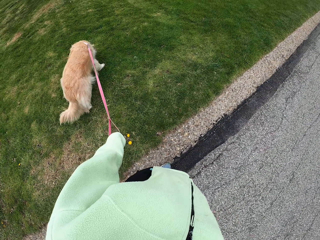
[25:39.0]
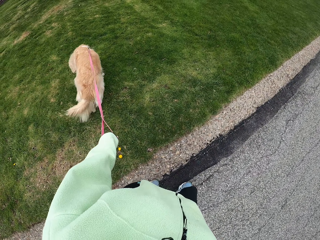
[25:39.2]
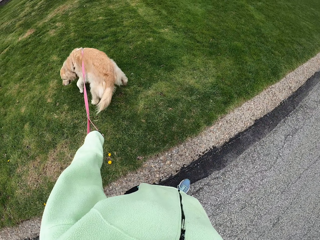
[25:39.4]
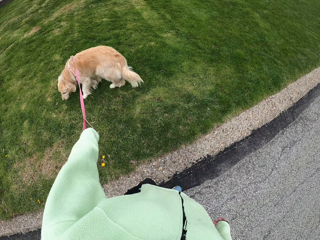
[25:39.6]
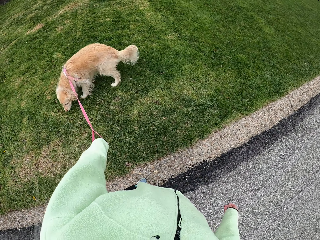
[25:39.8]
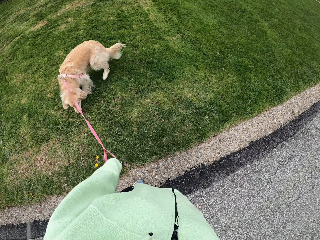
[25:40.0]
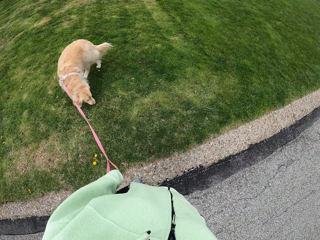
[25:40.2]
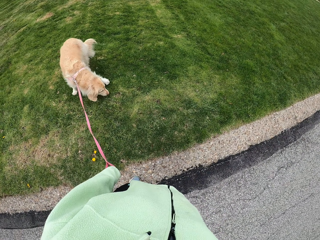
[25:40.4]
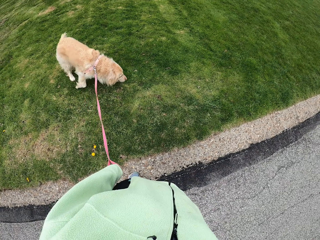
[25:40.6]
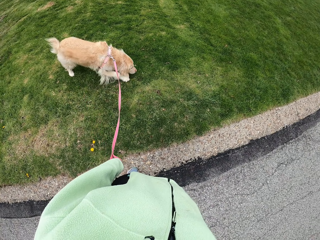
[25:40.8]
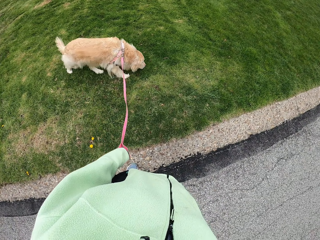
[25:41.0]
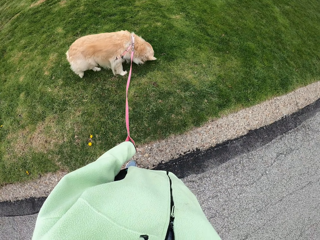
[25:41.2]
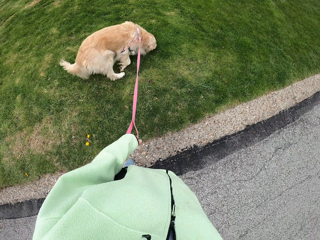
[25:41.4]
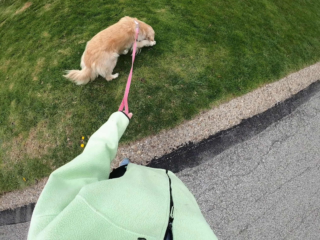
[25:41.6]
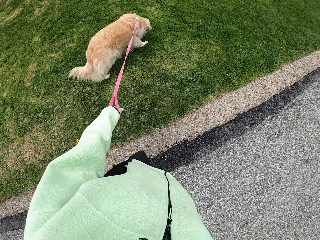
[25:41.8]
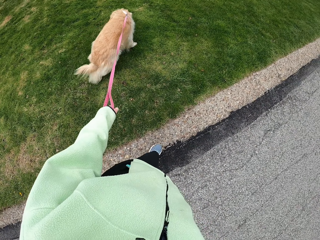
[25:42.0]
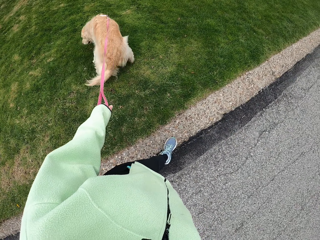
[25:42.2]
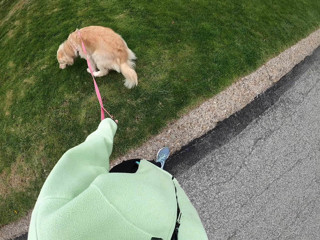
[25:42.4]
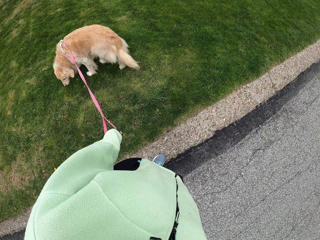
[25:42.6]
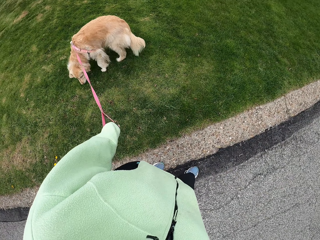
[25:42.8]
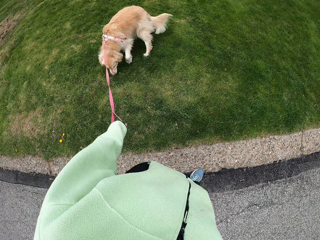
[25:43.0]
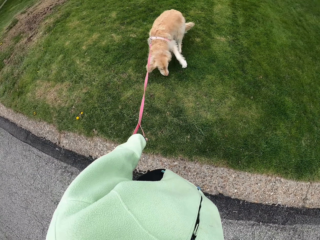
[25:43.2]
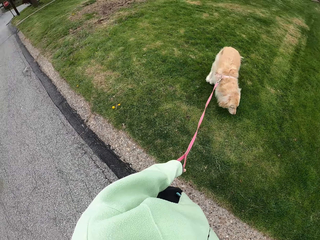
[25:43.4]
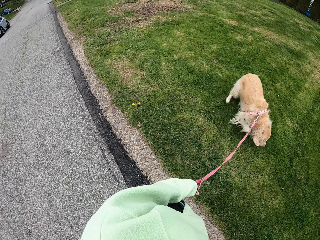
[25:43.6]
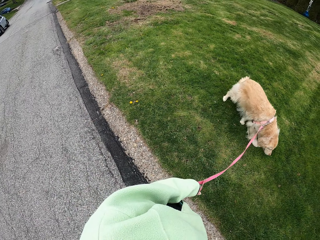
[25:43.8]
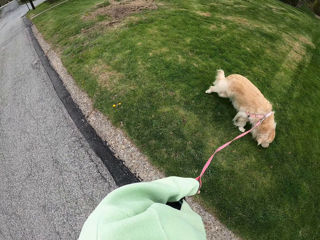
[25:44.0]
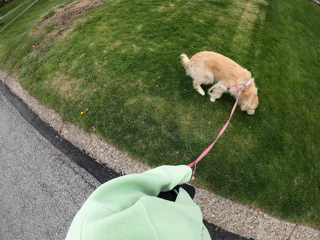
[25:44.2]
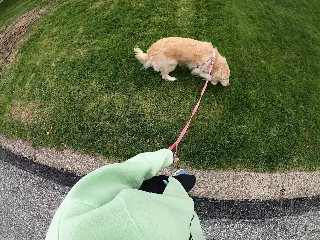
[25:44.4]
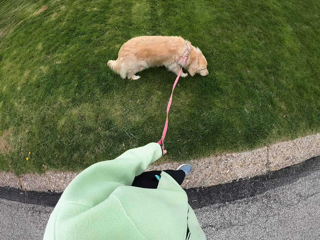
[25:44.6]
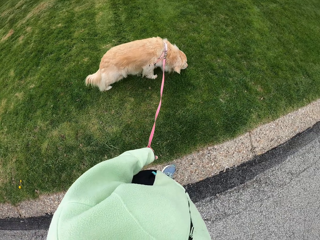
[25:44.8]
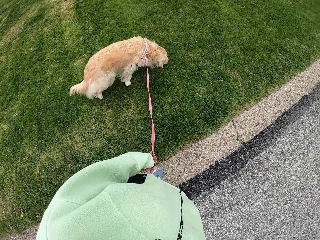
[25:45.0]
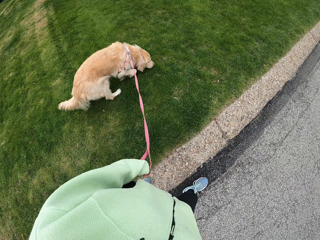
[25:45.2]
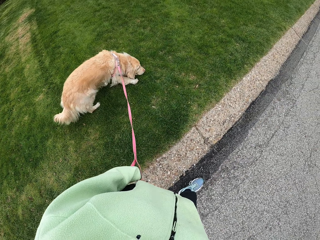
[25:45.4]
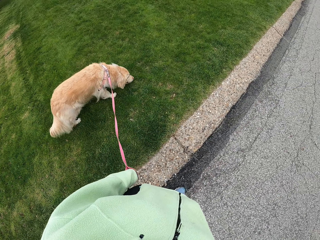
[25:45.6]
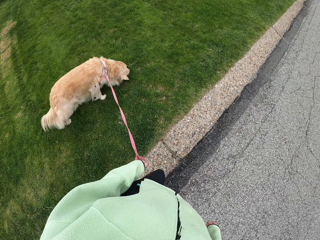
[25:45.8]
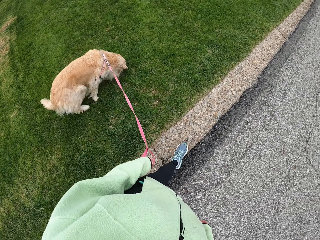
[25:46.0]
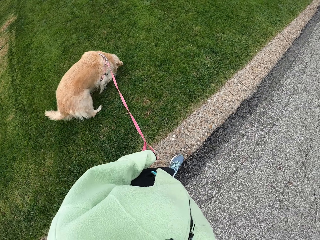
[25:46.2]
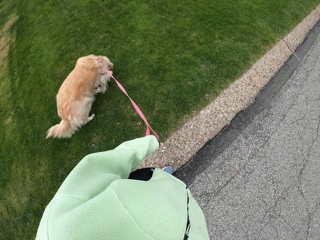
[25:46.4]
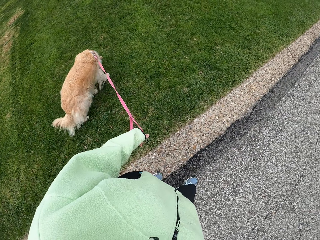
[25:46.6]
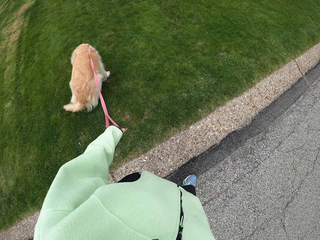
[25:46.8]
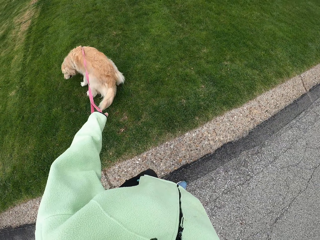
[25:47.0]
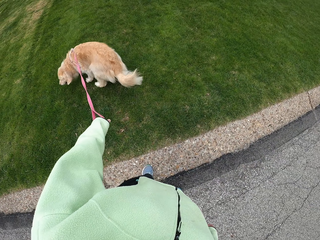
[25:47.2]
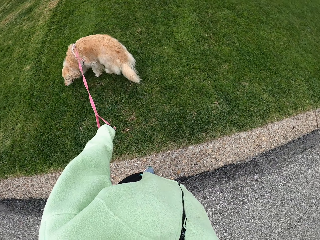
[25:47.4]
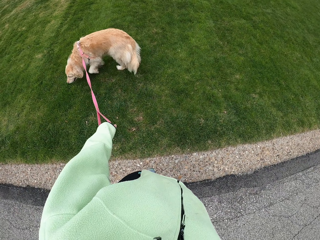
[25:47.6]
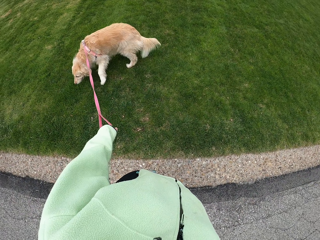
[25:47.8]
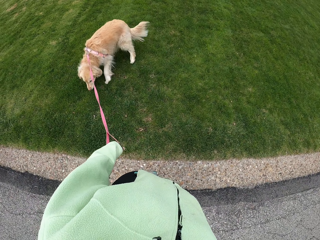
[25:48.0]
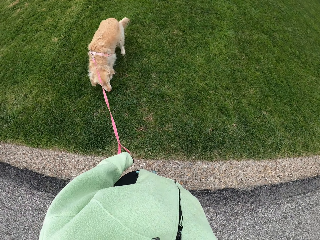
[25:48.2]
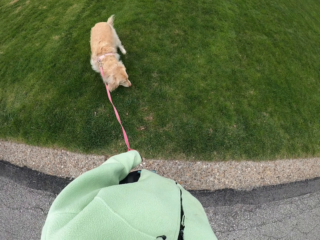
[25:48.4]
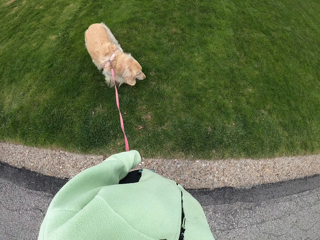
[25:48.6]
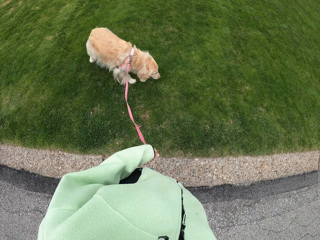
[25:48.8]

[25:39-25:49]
The camera wearer stops and looks at the dog. They walk on the tarmac with the dog. They stop and watch the dog.

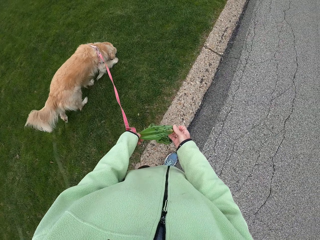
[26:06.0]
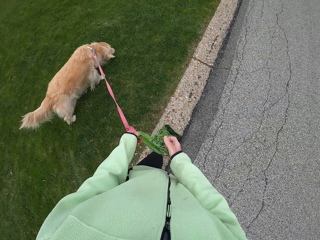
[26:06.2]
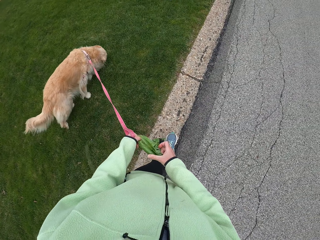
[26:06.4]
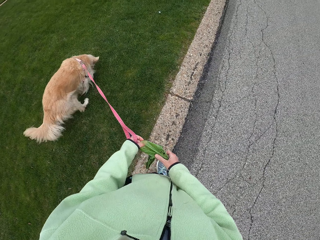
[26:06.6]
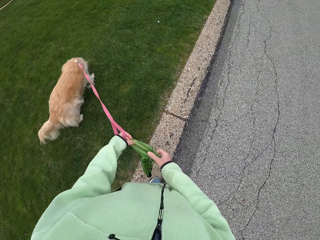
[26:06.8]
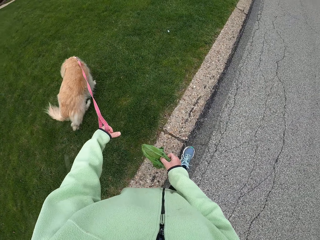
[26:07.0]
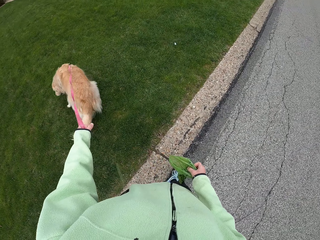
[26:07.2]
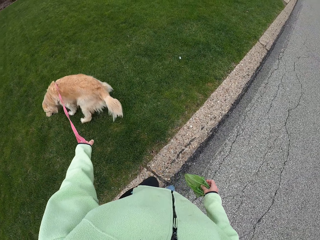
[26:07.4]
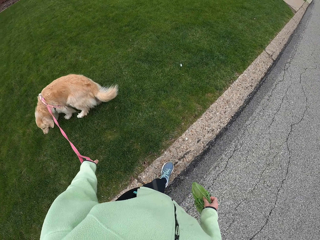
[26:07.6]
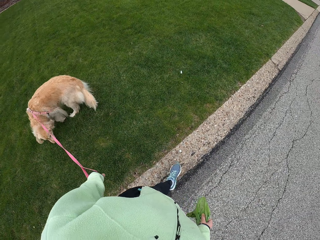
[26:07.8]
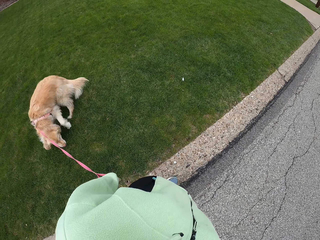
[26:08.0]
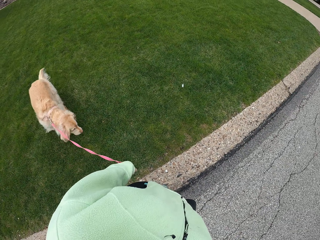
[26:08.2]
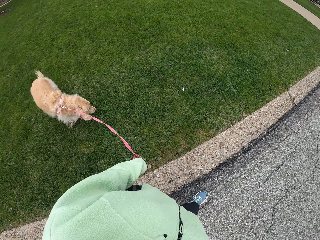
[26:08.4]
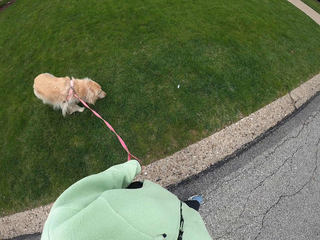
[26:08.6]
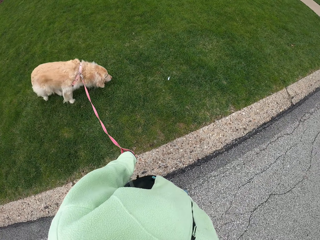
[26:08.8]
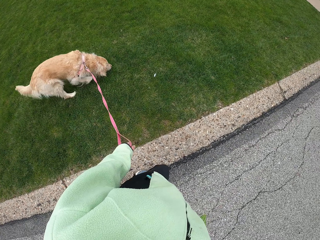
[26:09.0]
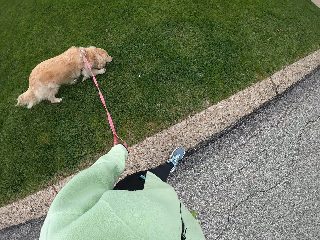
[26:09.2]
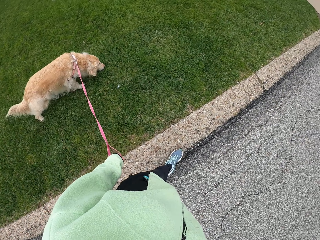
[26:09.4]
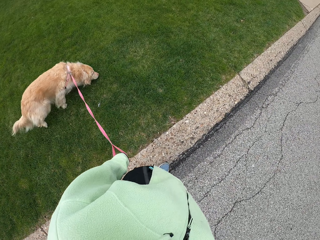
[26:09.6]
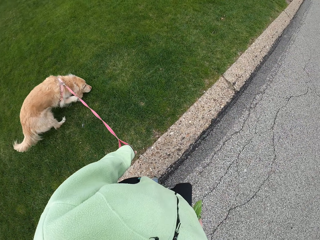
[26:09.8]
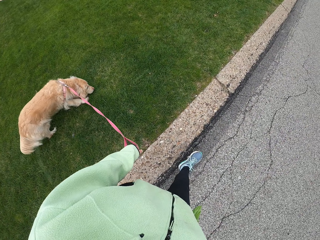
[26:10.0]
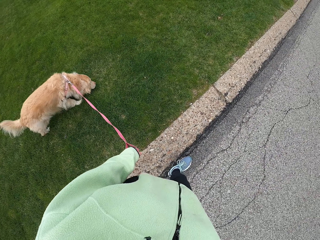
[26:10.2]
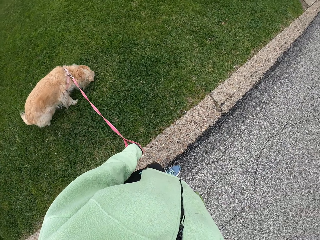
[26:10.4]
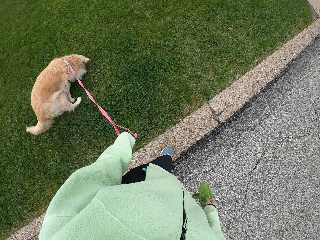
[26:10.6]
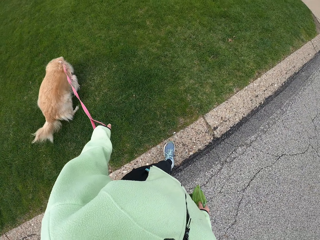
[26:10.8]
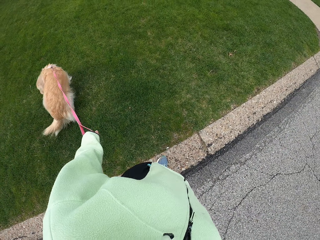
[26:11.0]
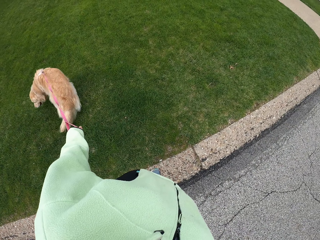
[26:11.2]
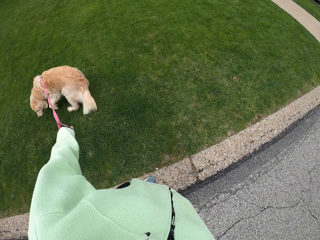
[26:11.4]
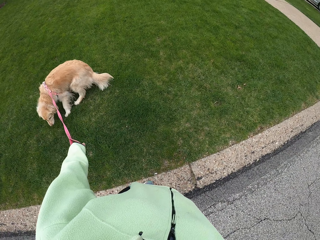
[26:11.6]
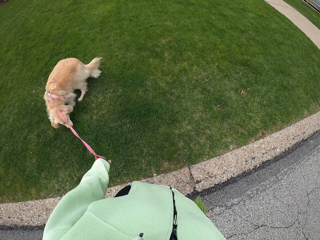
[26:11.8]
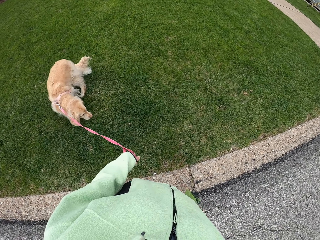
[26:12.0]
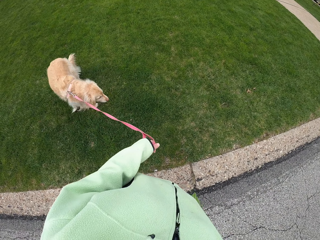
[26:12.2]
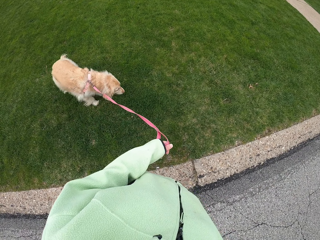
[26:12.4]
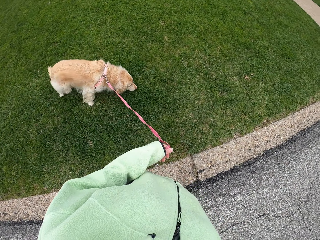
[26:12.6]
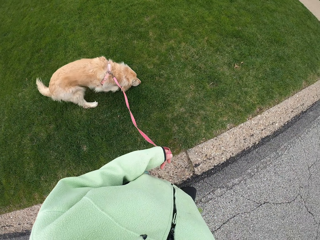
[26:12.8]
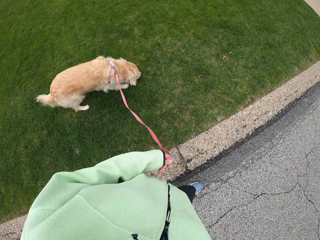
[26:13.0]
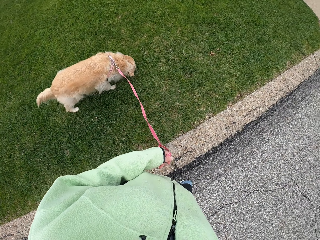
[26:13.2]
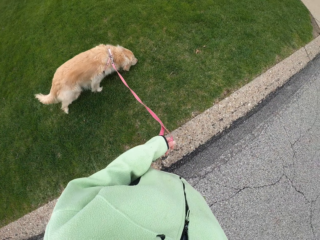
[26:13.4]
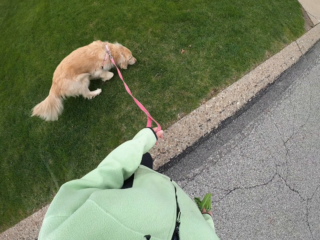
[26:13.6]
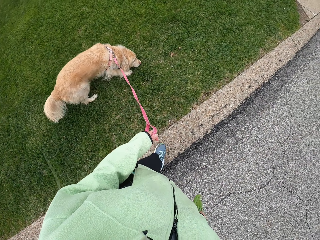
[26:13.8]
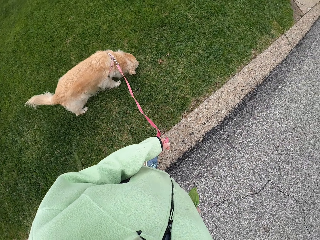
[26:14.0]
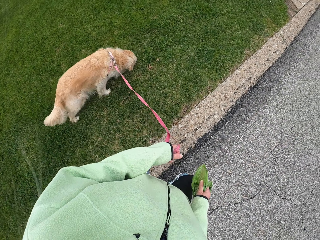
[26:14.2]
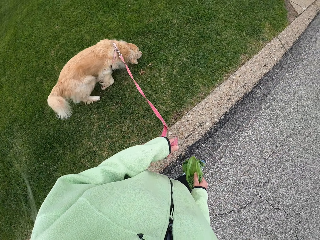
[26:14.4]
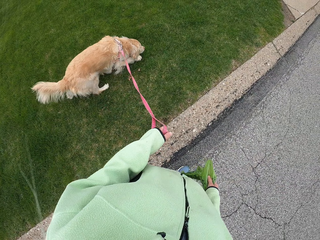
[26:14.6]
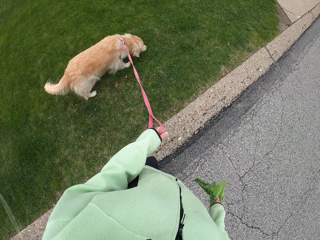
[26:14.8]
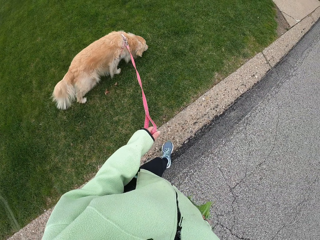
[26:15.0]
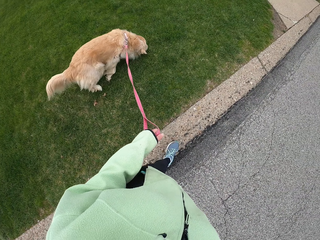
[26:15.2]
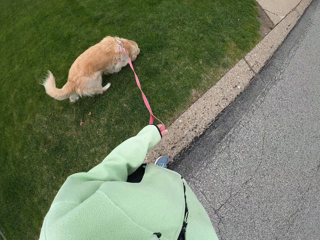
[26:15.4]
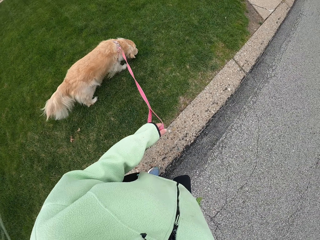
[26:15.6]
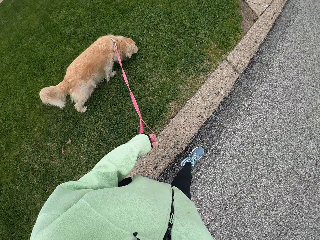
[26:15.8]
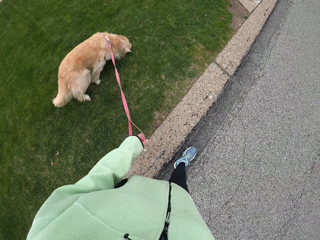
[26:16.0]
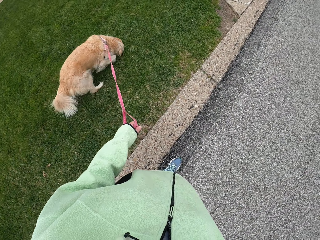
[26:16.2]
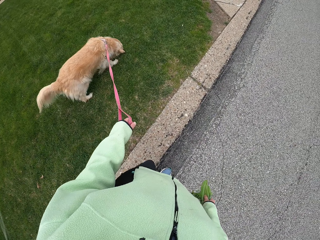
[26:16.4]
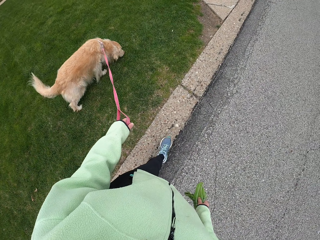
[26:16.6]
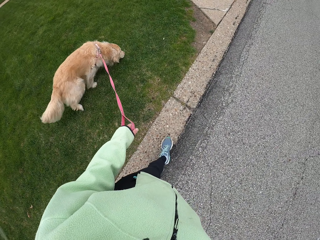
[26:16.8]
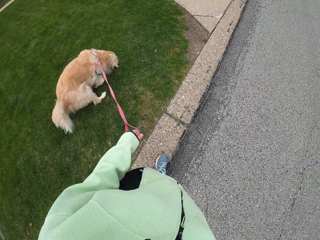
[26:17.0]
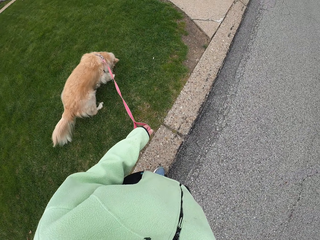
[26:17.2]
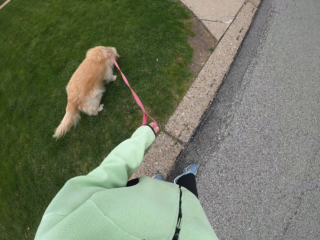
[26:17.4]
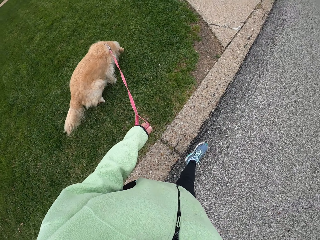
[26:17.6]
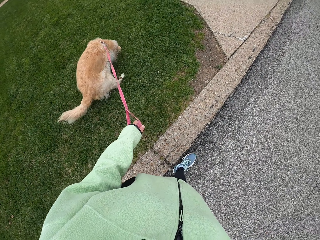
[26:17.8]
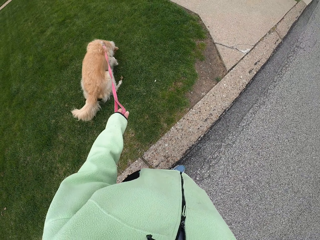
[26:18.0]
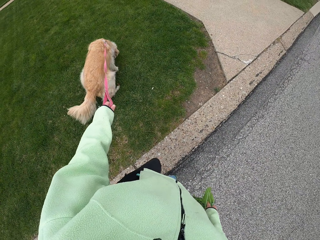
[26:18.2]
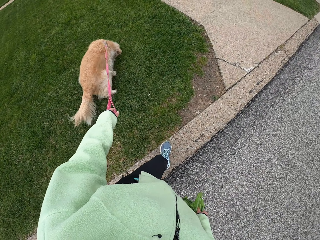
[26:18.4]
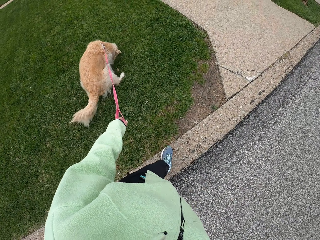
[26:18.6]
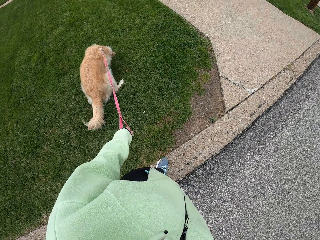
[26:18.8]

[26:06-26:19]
The camera wearer walks on the tarmac with a dog. They open the bag. They watch the dog. They move around with the dog.
